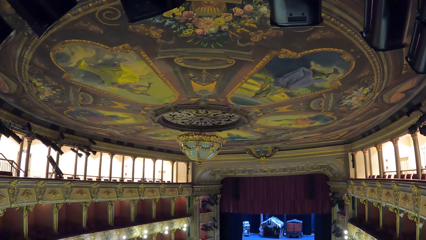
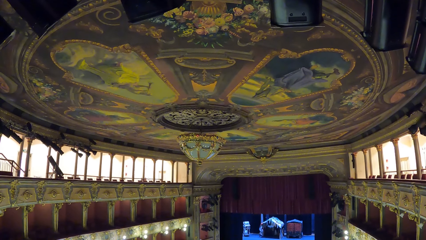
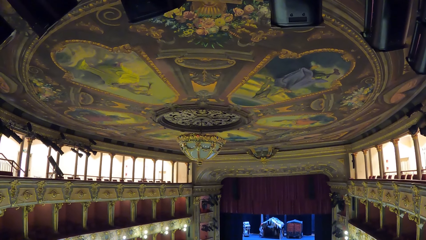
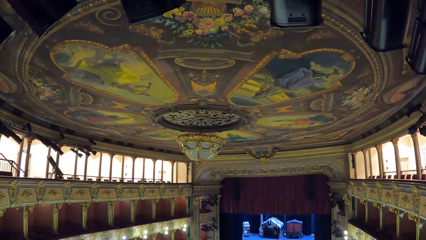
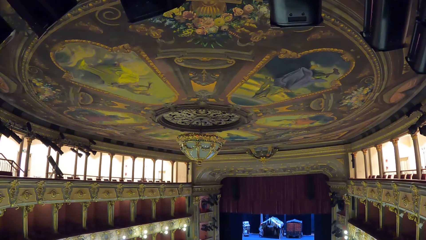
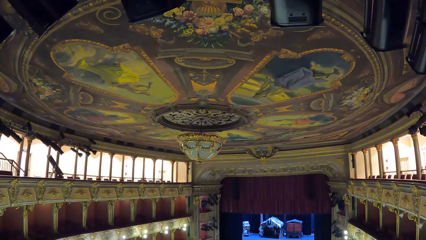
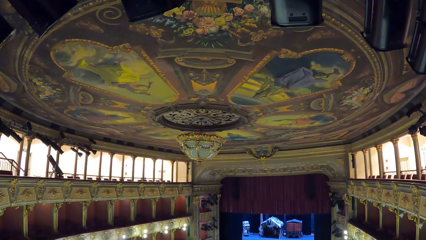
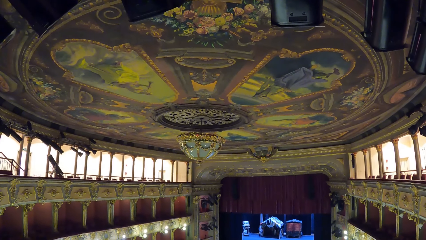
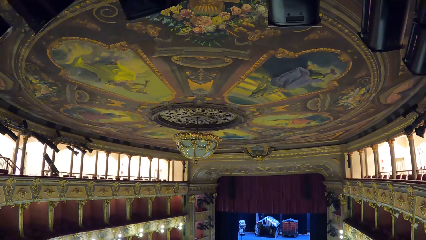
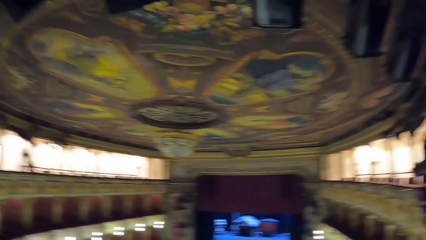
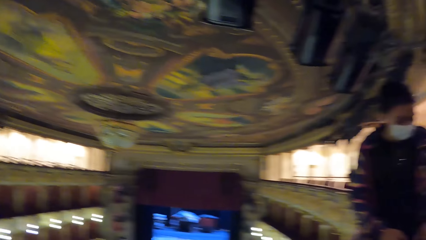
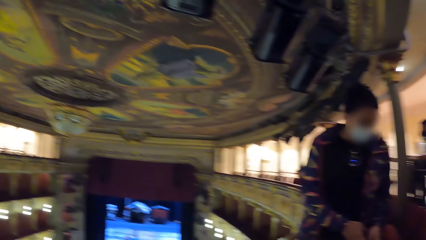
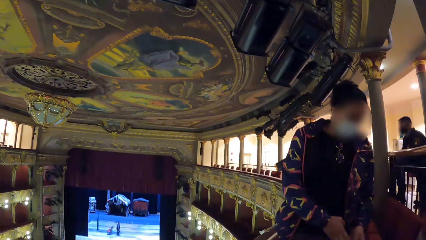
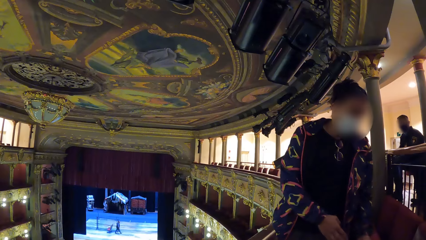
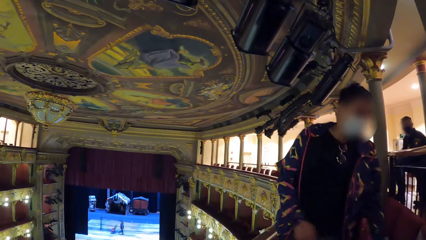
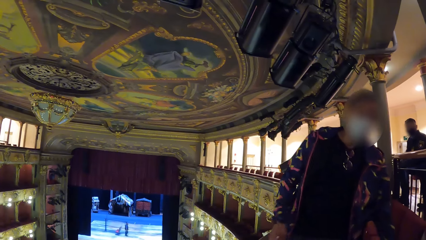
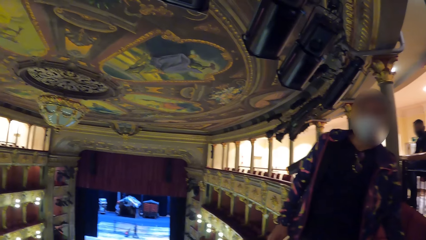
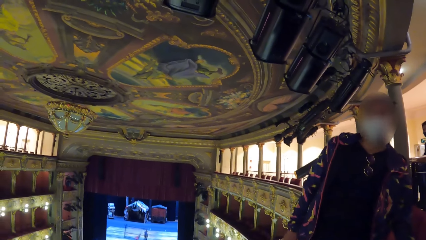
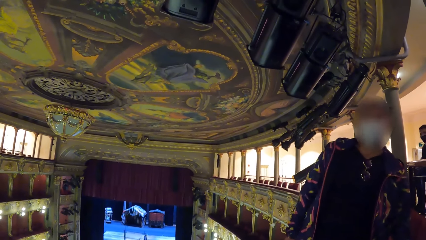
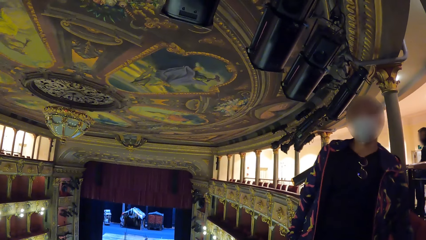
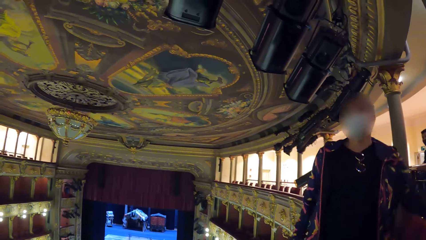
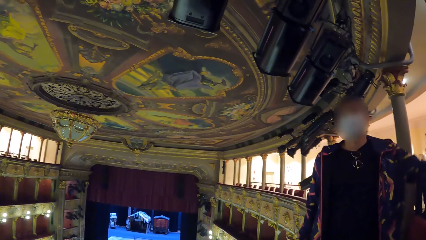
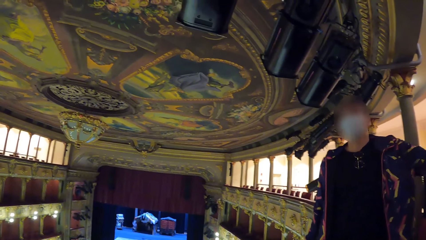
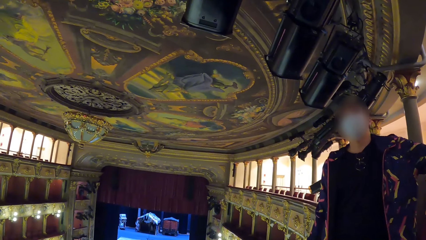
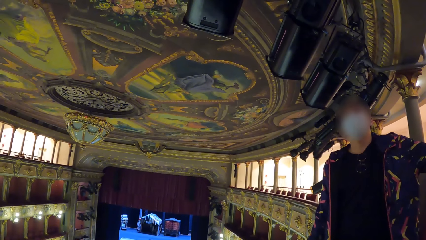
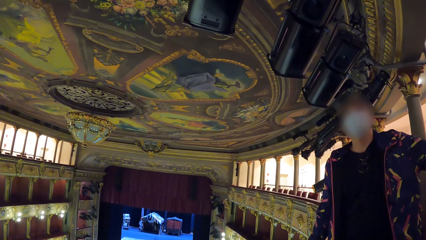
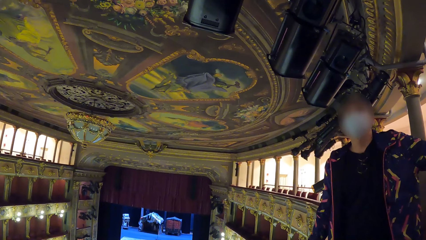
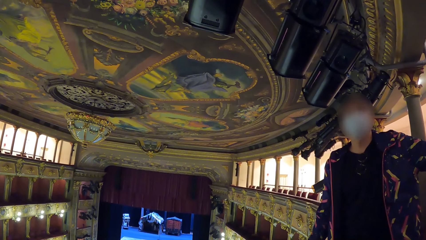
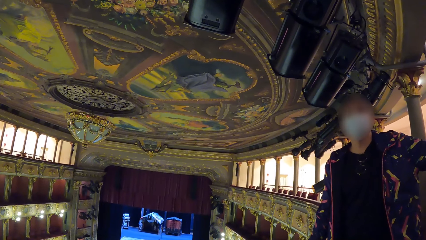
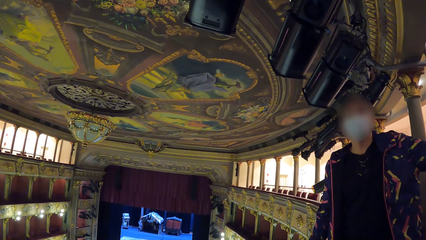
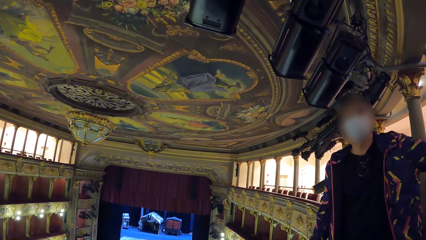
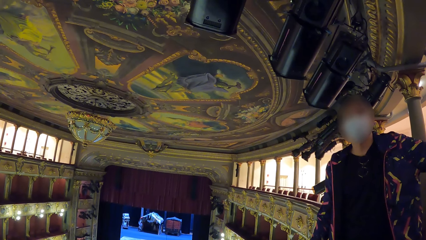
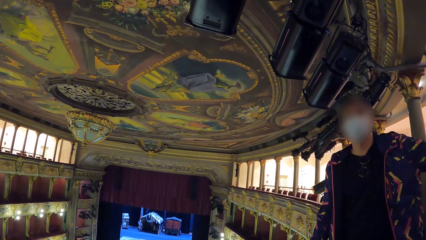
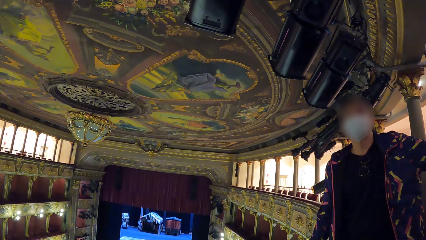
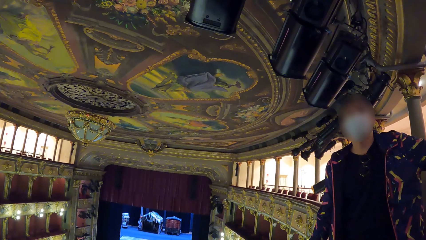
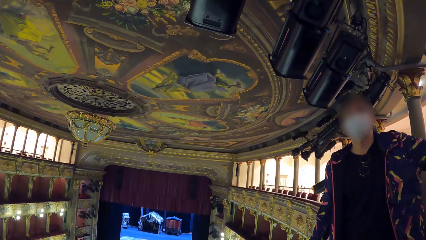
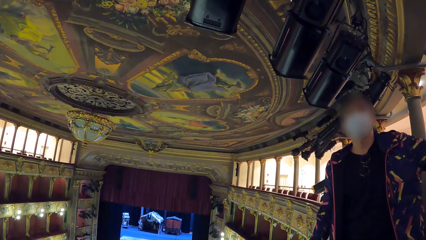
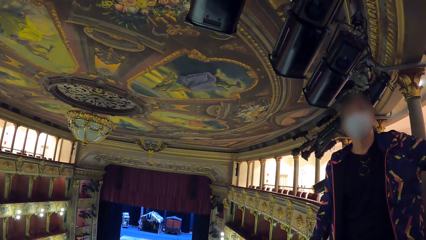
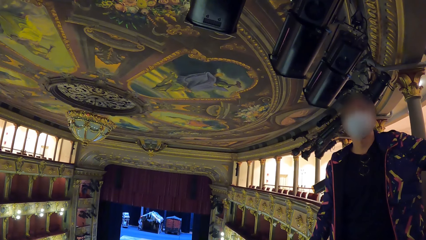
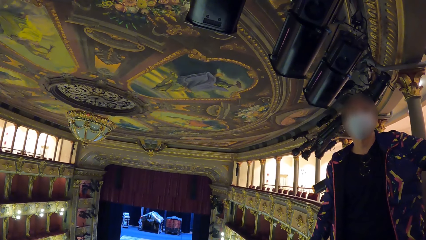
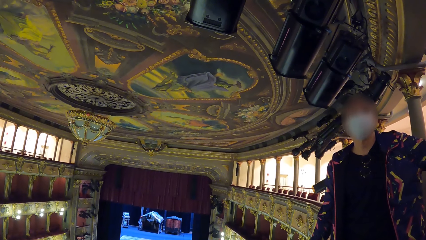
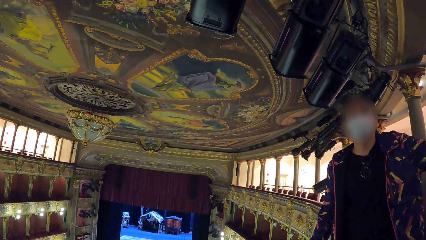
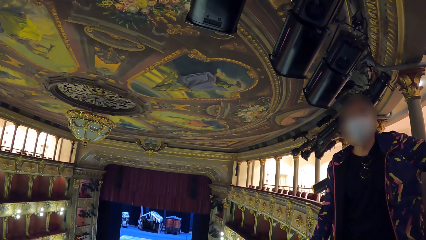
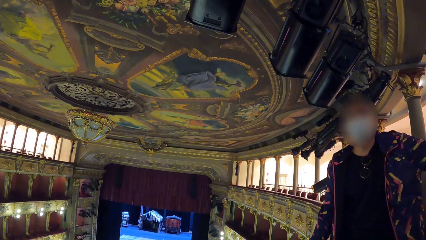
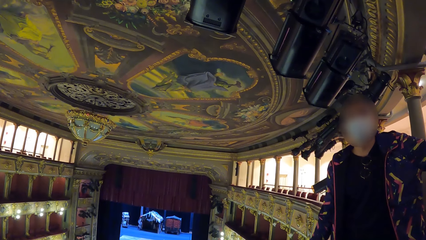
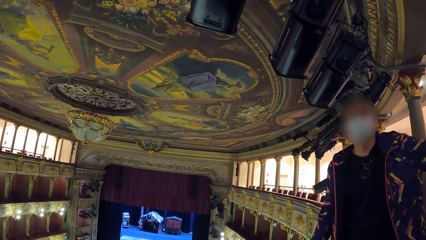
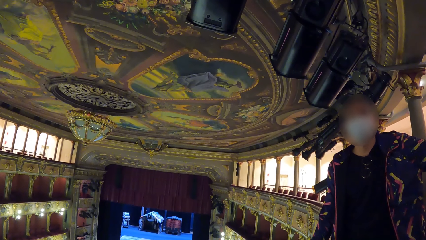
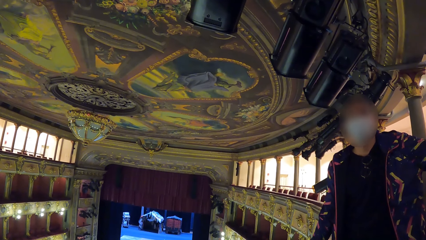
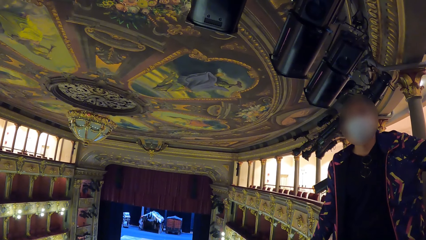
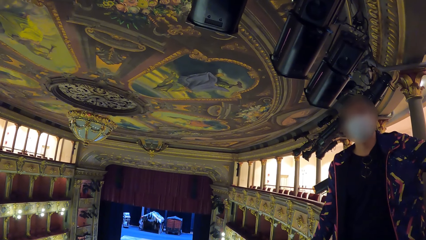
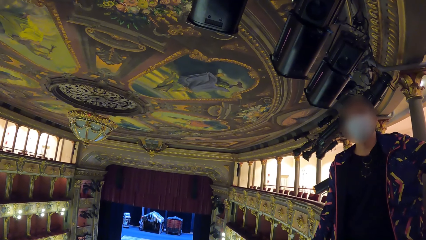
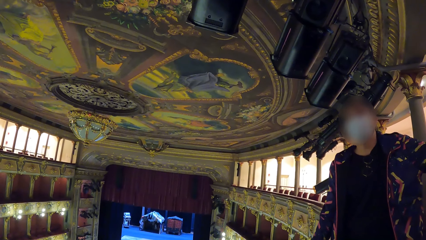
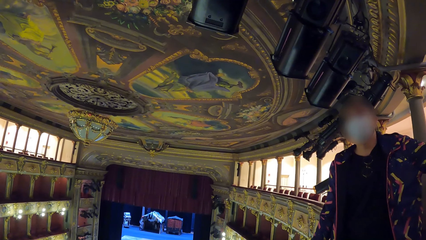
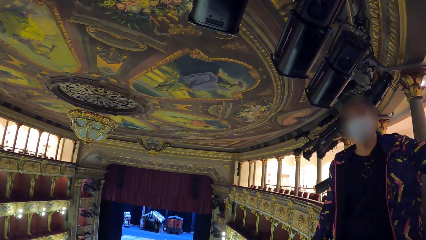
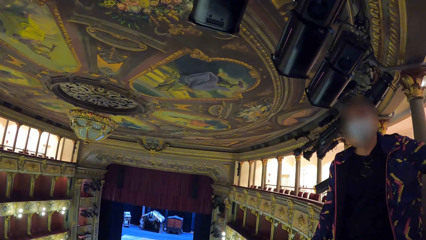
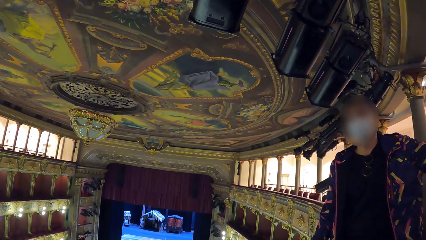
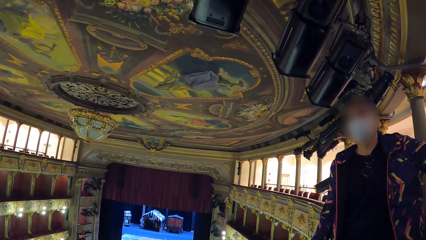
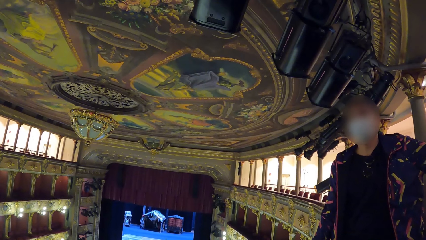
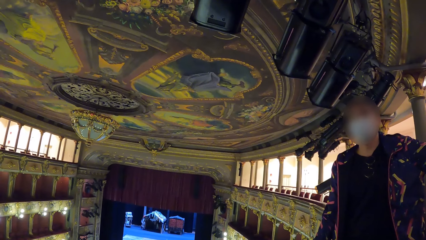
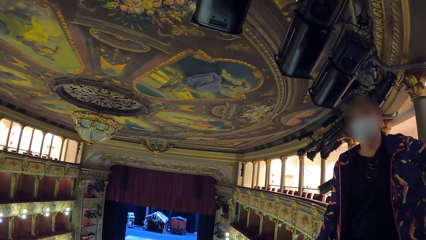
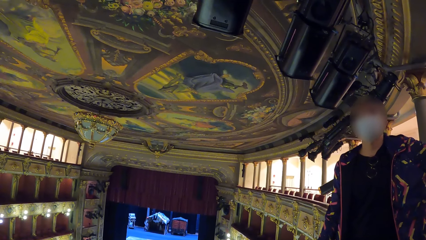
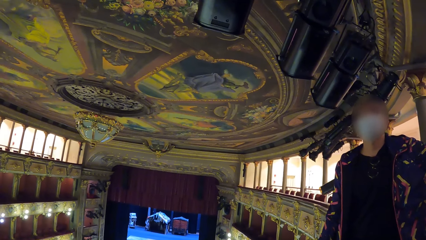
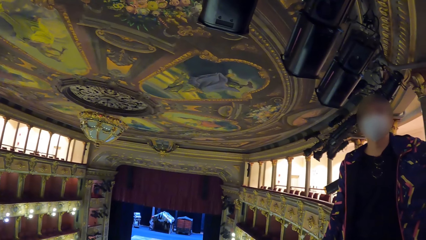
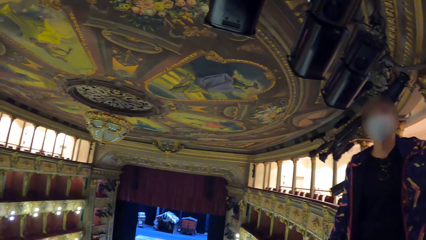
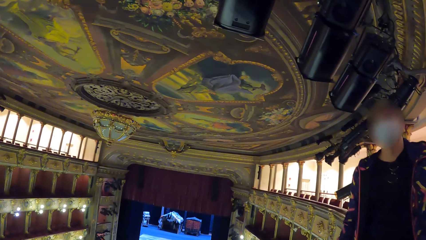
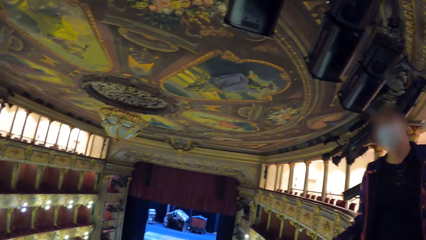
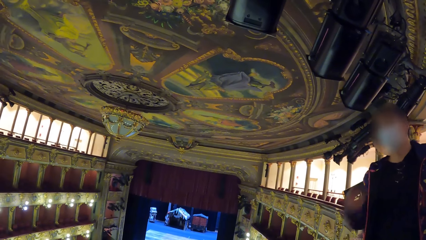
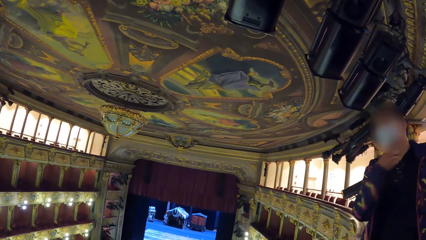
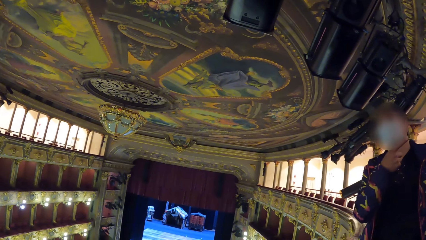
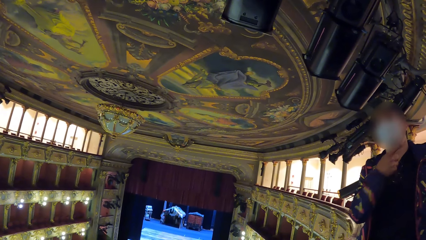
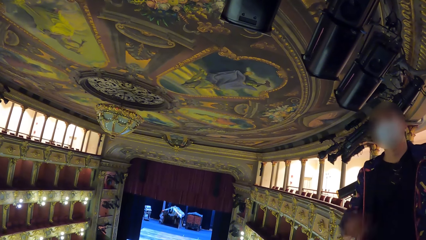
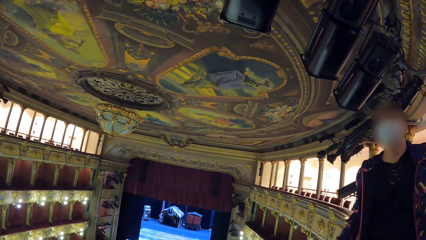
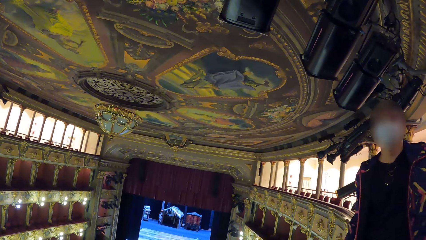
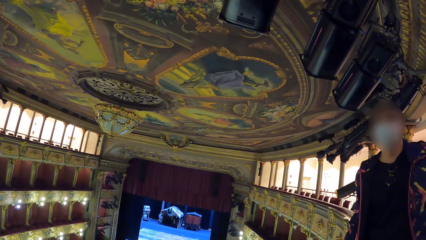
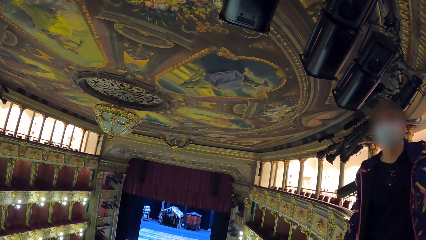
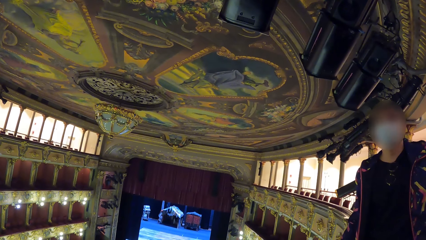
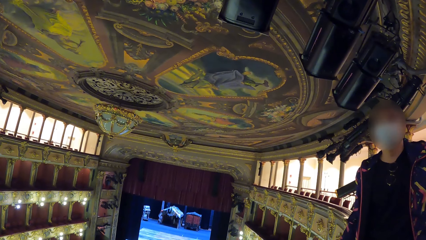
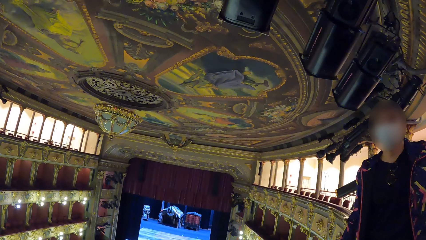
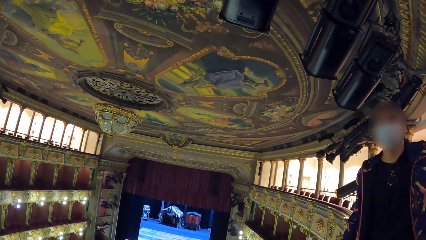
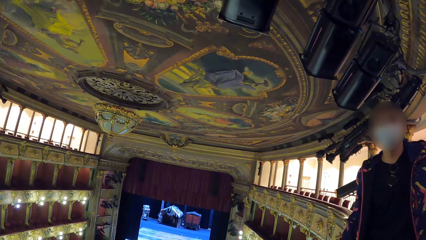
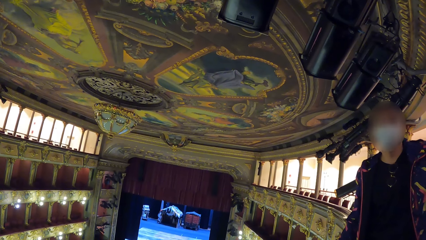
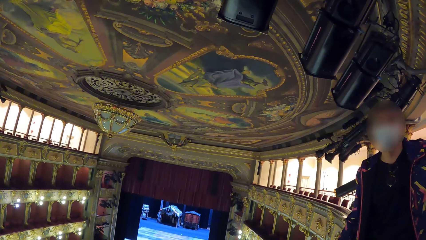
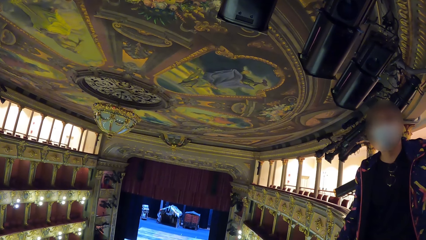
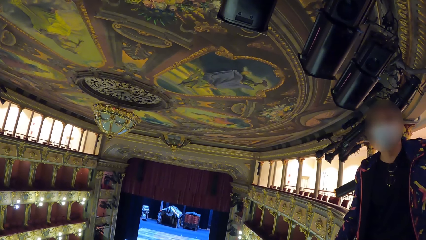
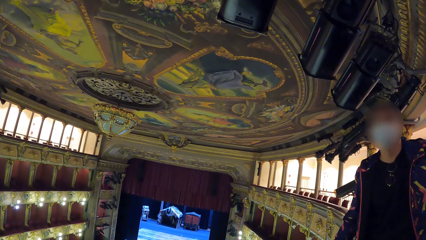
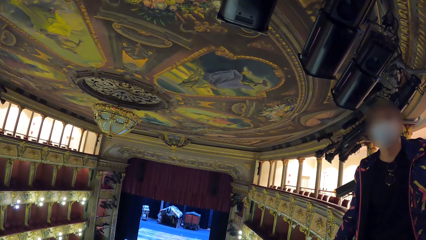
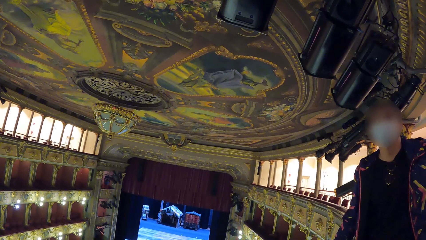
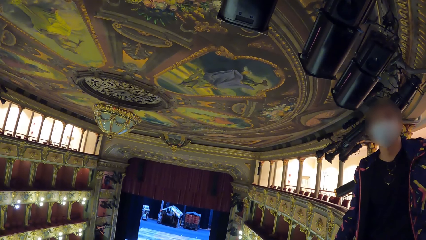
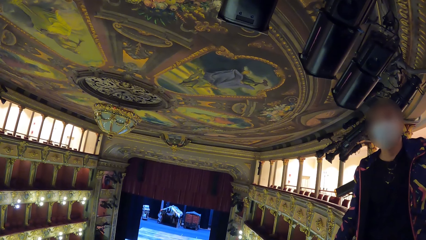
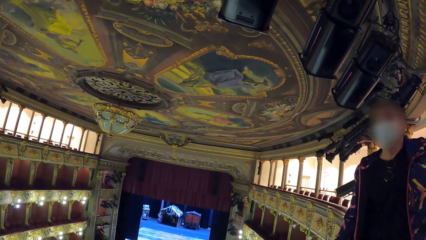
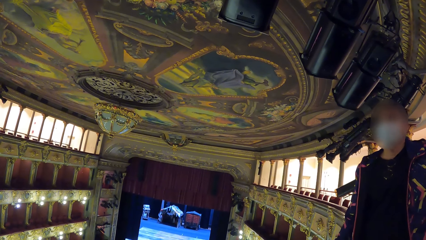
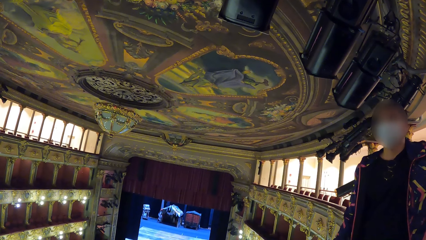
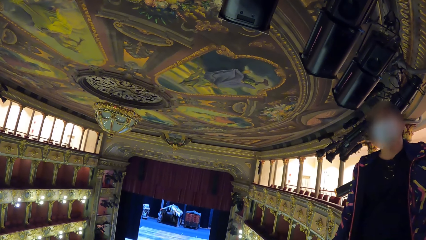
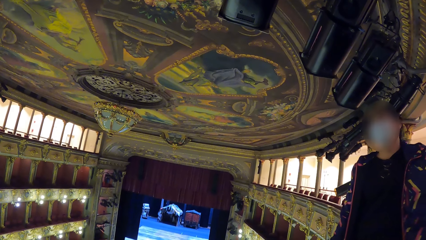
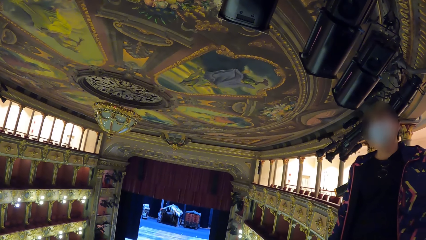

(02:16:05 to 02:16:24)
A man talks to the camera wearer. The man lifts up the hand. The man talks to the camera wearer.
